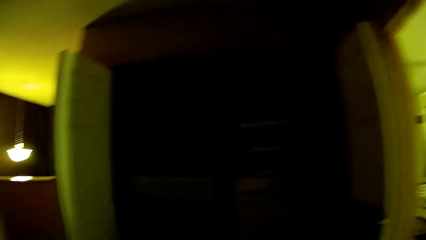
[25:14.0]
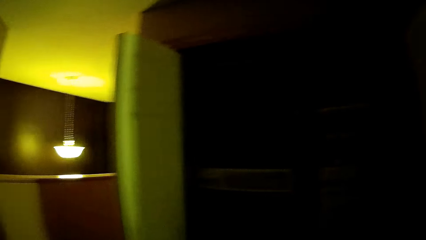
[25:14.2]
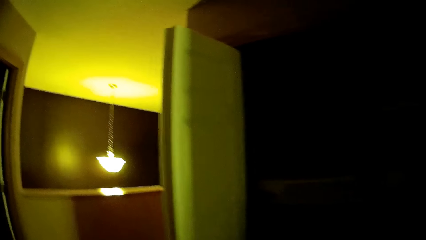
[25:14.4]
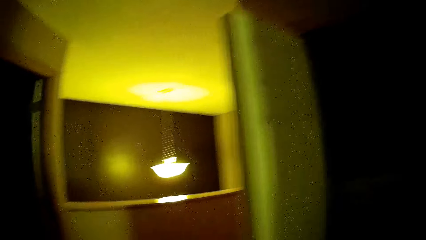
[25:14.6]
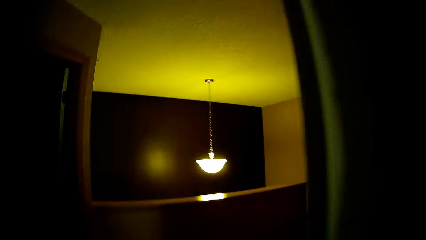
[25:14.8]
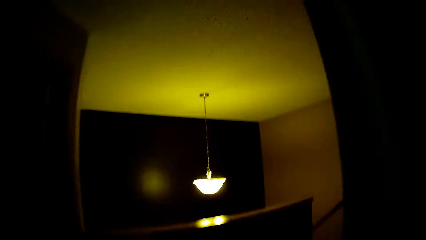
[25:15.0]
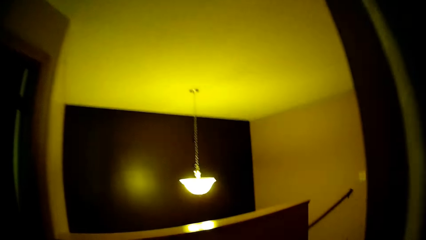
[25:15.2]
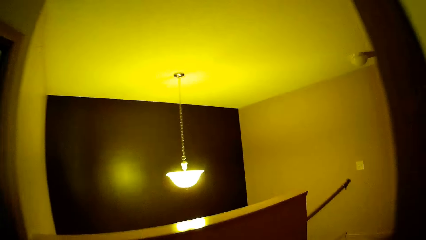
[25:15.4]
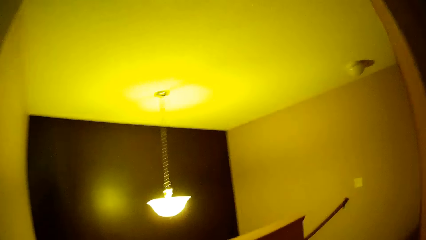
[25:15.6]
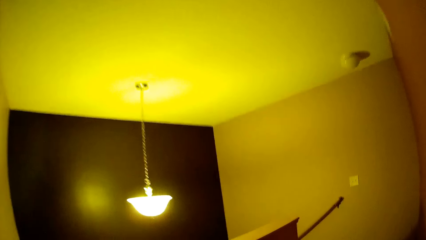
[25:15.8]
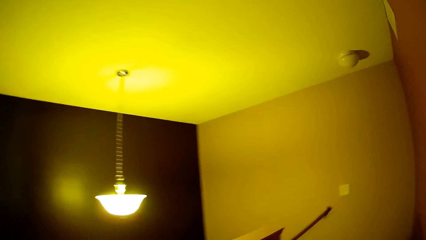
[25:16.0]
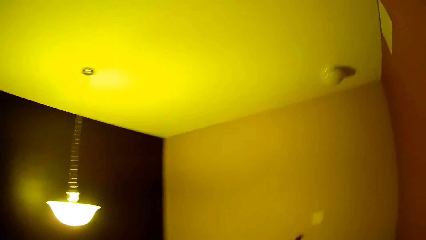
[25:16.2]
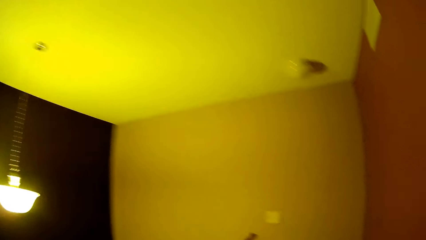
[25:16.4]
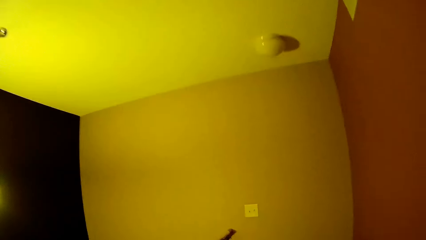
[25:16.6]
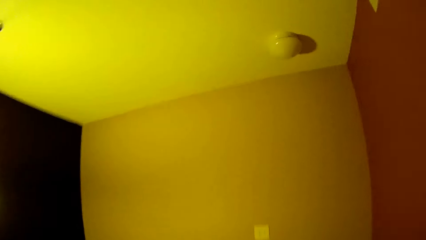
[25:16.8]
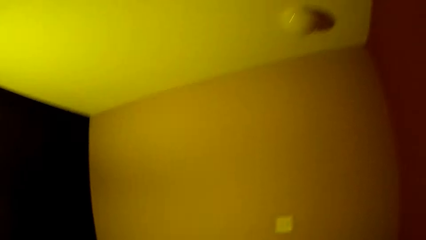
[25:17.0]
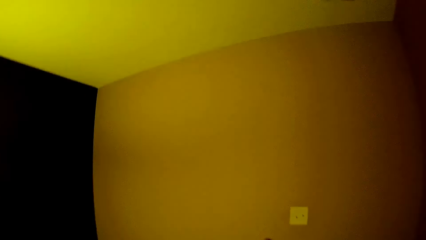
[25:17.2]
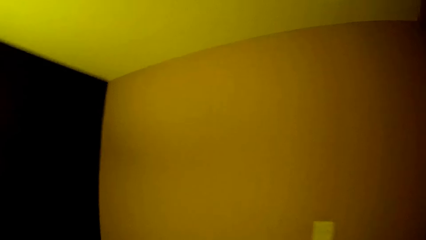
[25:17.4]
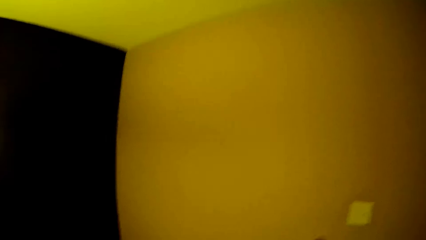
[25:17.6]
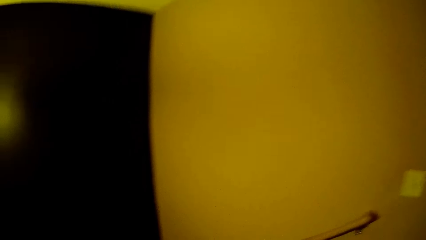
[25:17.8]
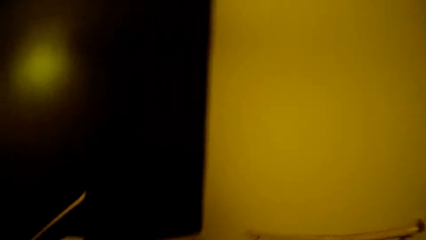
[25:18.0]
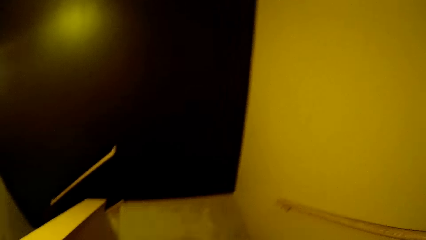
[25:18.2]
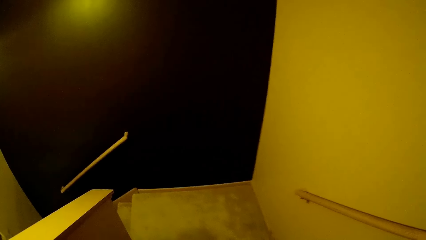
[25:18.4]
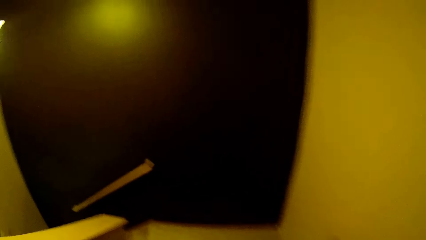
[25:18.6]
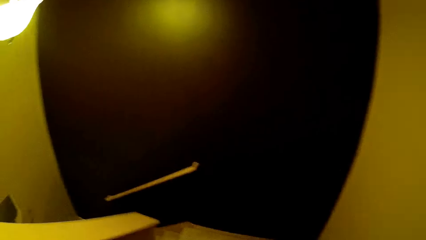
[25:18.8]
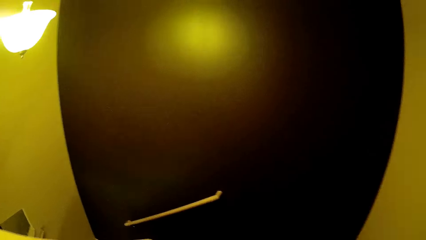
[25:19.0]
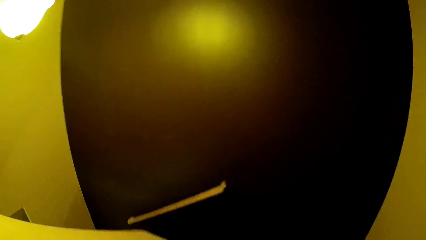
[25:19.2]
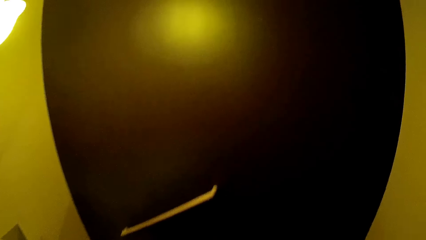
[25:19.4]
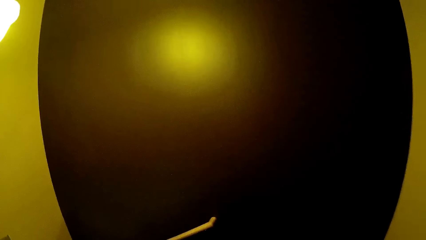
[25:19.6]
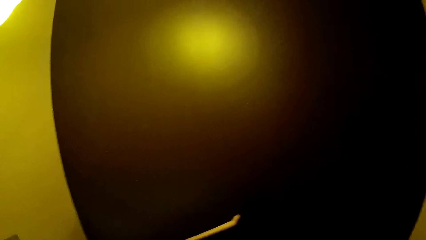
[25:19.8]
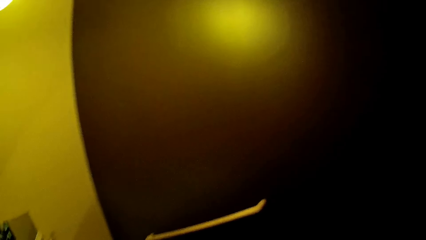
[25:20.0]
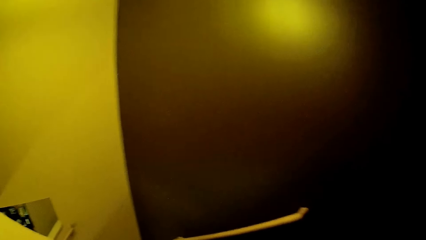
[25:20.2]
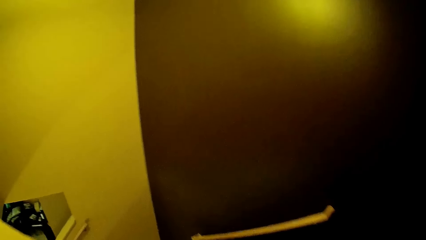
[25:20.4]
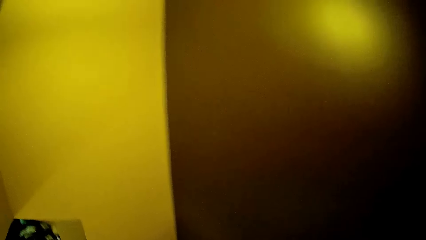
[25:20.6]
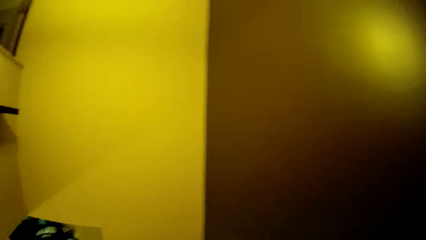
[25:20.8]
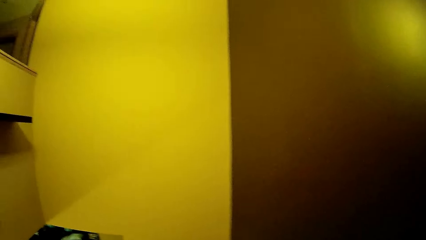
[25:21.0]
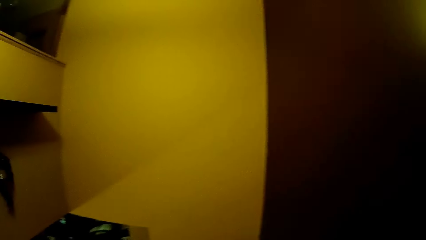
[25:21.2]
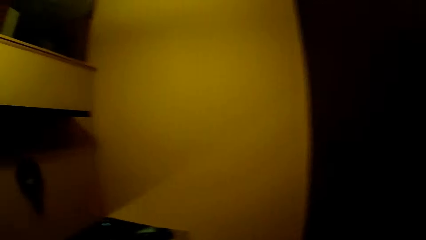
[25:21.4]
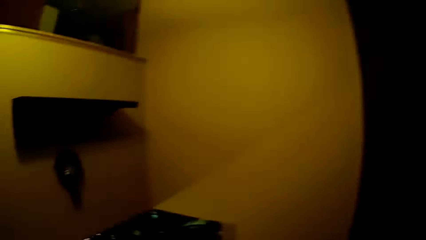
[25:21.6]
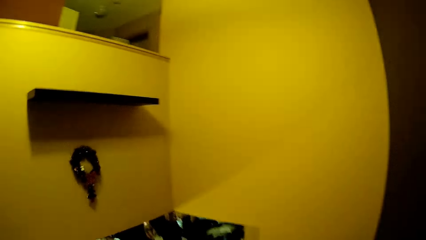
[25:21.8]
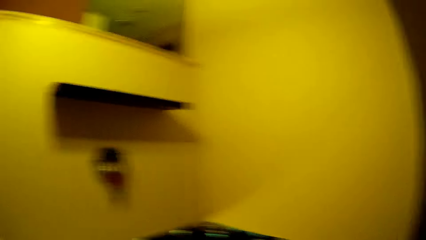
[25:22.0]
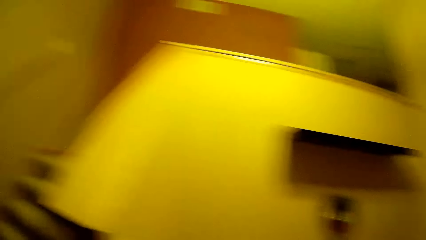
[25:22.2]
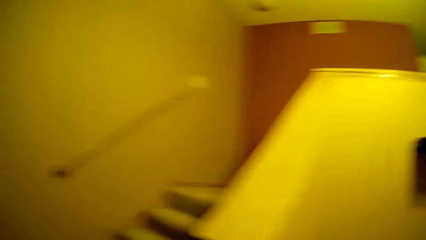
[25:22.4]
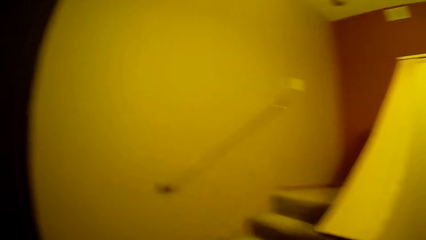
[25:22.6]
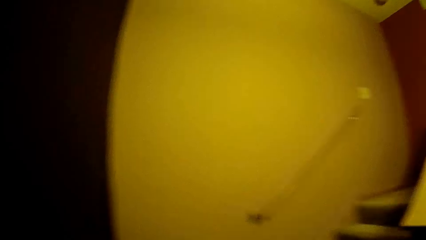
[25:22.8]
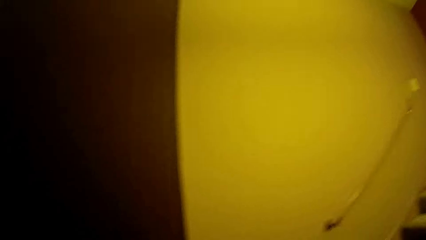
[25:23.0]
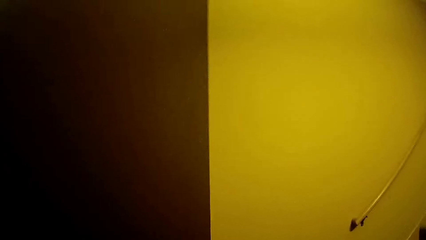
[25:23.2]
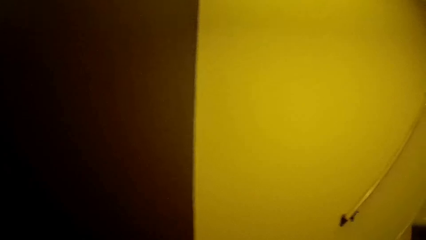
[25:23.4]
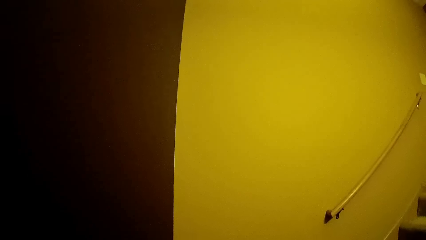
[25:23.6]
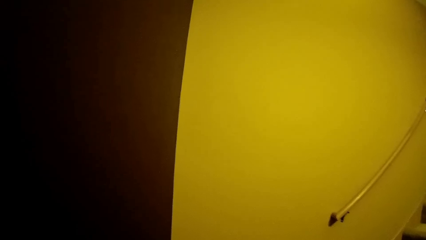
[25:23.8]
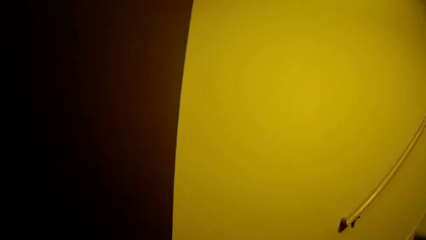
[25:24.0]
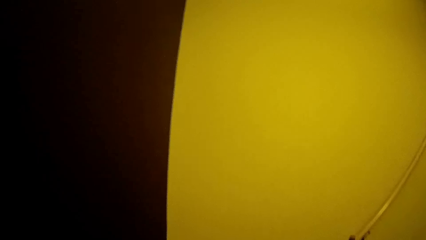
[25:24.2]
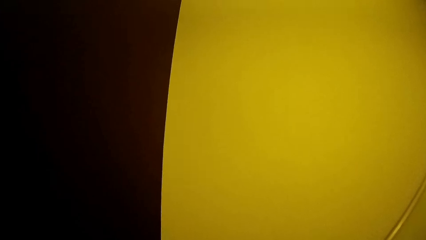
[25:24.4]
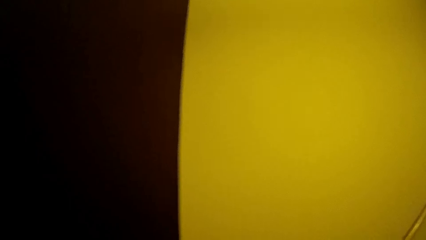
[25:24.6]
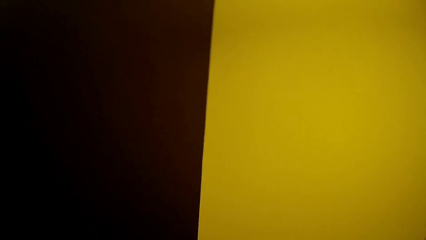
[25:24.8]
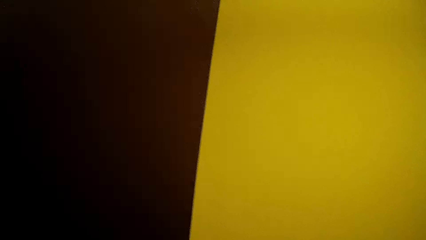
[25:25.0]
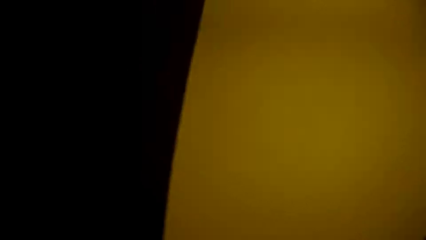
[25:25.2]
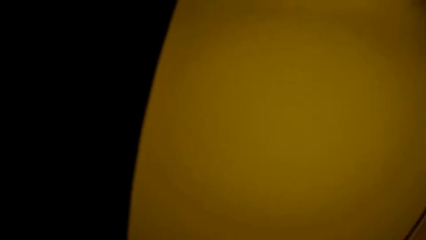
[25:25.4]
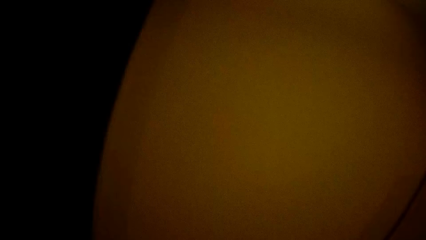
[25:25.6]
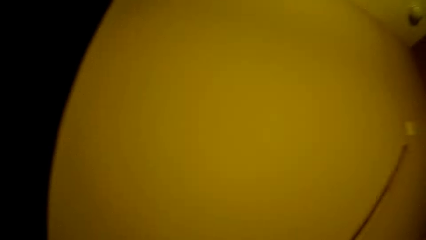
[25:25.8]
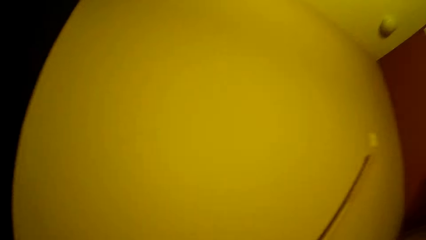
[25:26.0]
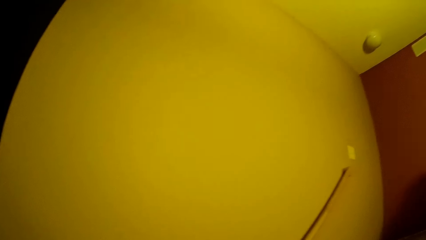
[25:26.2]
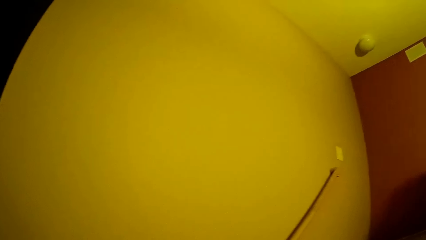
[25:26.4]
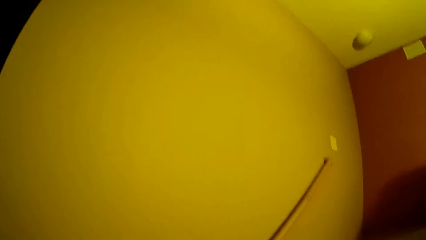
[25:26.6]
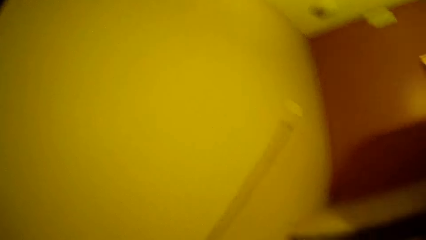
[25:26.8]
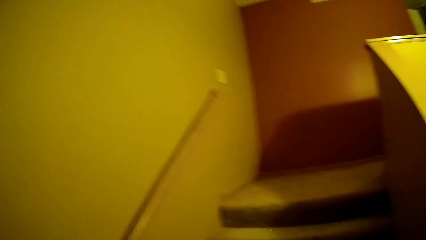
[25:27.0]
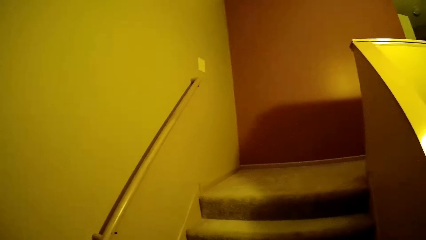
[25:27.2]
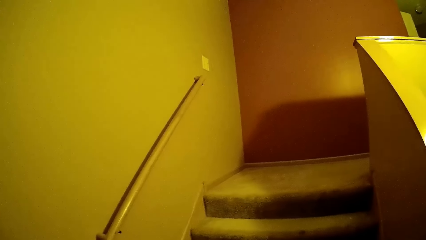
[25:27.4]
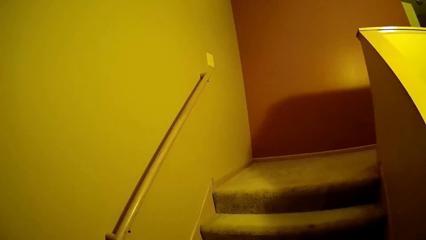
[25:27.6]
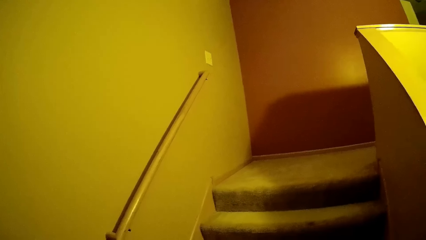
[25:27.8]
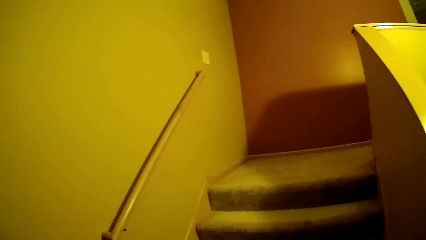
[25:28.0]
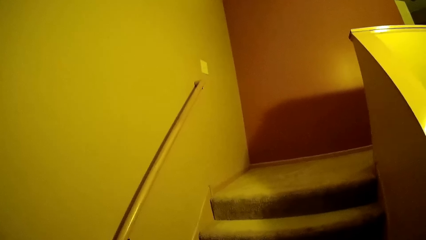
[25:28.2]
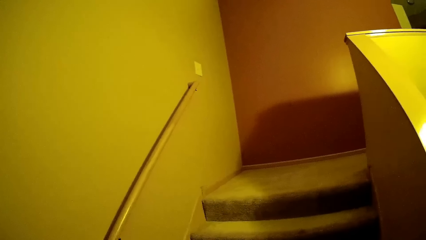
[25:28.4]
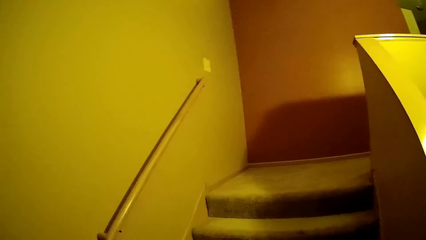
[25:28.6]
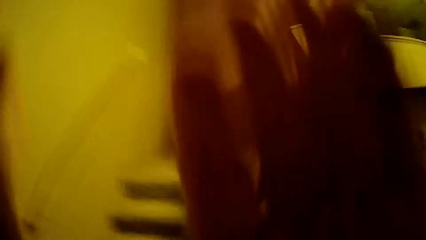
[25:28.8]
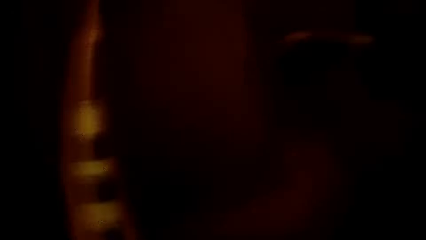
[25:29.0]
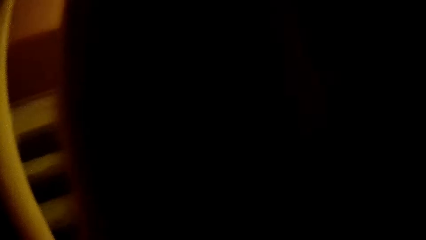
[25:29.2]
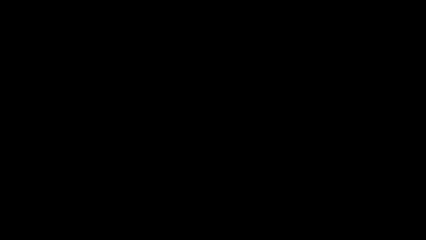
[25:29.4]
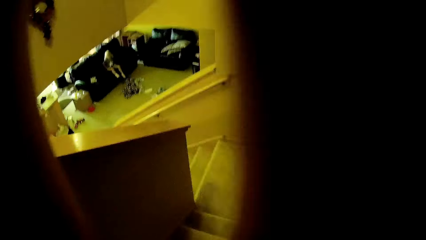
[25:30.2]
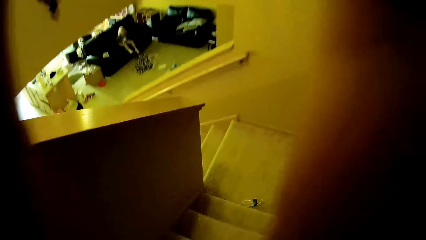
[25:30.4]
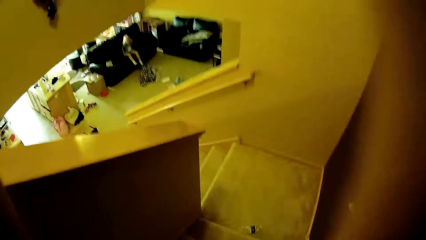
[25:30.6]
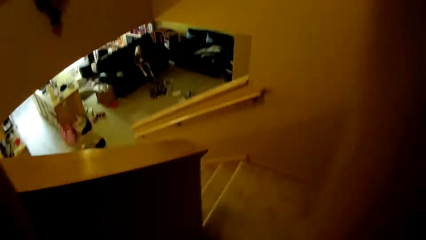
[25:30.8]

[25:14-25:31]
The camera wearer walks down the staircase. They converse with the girl. They flap the hand.
